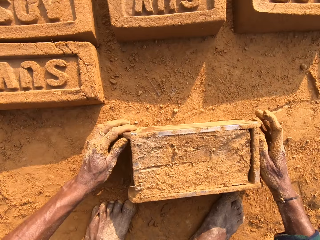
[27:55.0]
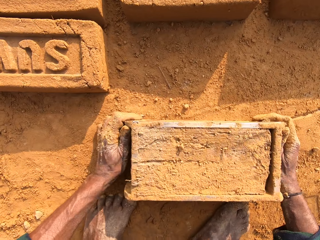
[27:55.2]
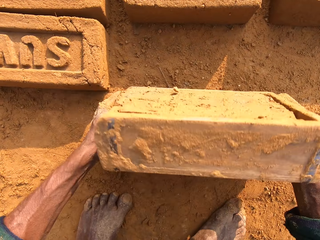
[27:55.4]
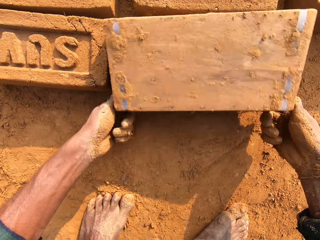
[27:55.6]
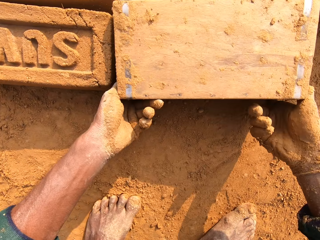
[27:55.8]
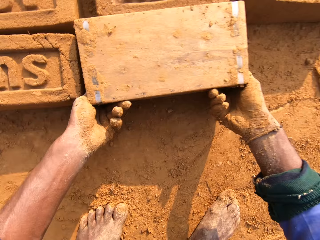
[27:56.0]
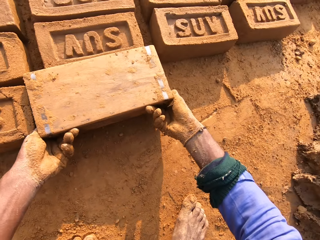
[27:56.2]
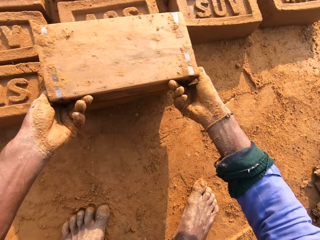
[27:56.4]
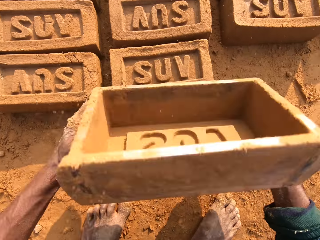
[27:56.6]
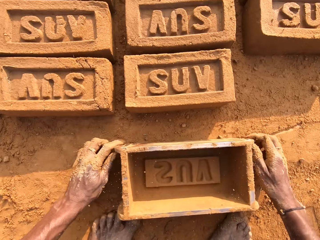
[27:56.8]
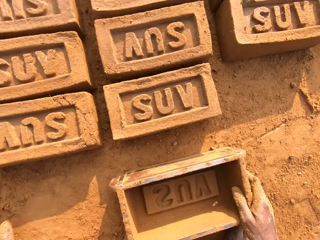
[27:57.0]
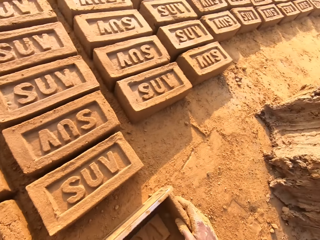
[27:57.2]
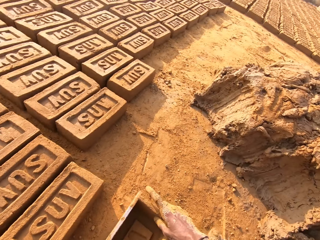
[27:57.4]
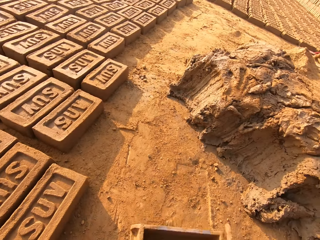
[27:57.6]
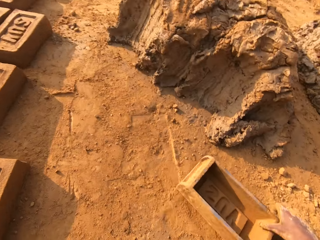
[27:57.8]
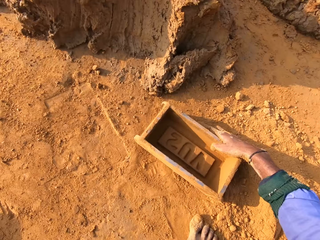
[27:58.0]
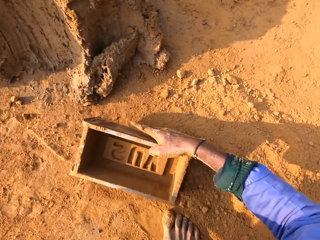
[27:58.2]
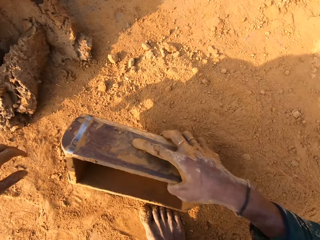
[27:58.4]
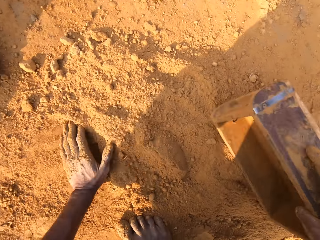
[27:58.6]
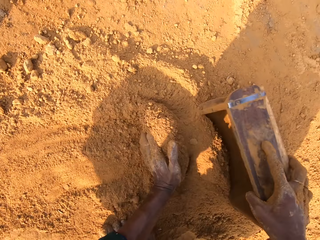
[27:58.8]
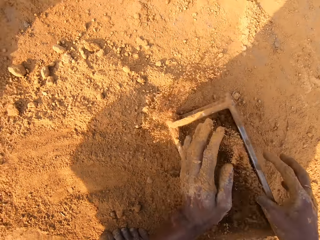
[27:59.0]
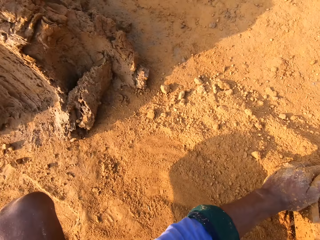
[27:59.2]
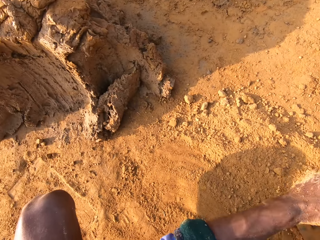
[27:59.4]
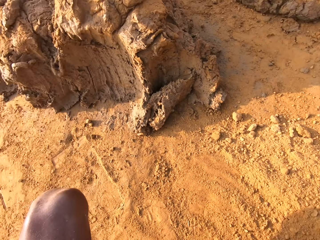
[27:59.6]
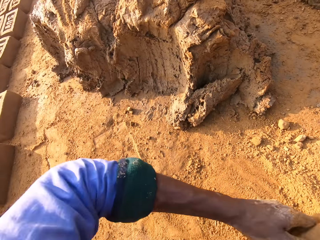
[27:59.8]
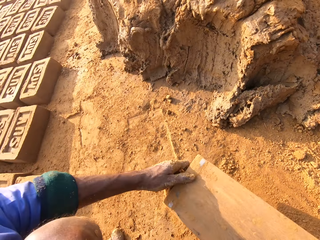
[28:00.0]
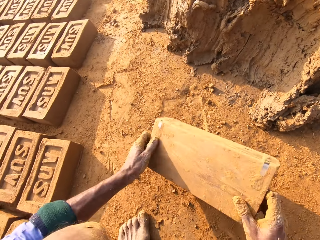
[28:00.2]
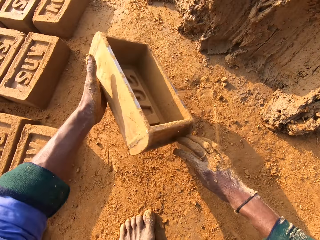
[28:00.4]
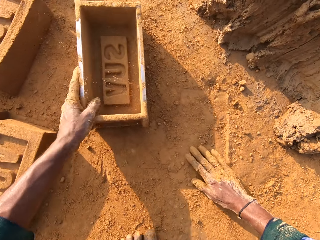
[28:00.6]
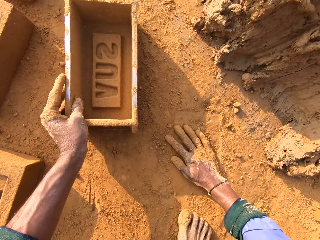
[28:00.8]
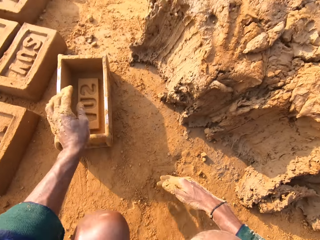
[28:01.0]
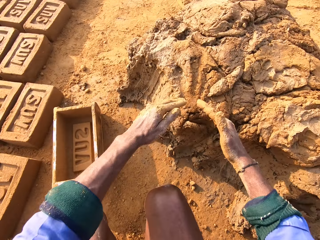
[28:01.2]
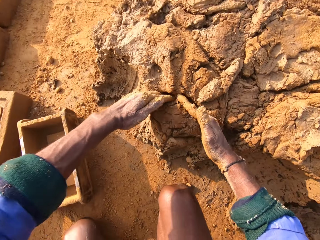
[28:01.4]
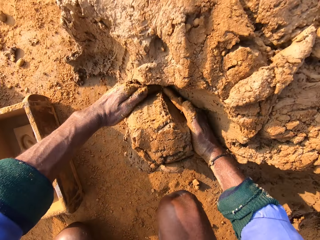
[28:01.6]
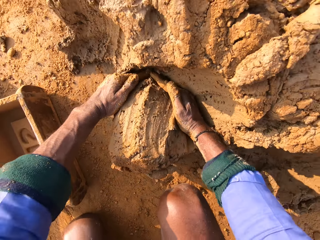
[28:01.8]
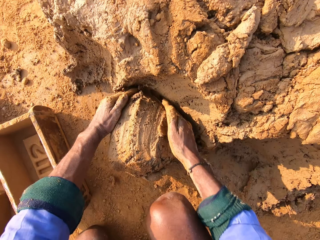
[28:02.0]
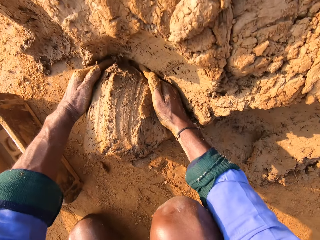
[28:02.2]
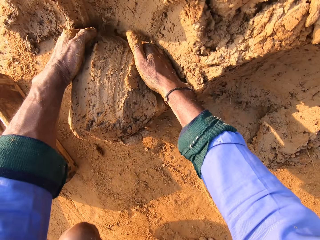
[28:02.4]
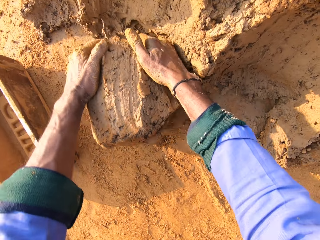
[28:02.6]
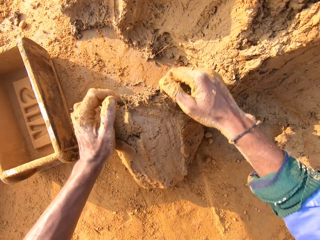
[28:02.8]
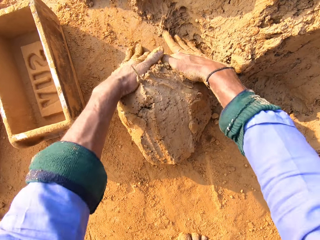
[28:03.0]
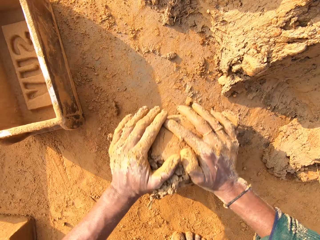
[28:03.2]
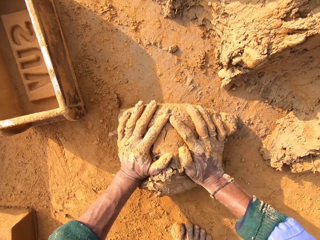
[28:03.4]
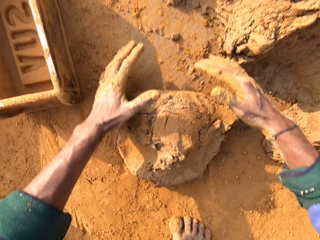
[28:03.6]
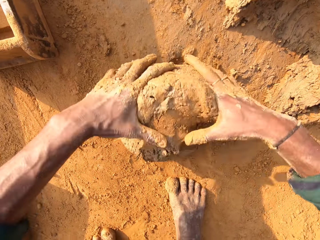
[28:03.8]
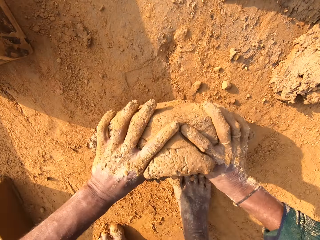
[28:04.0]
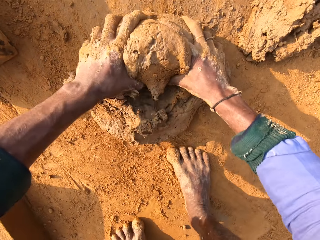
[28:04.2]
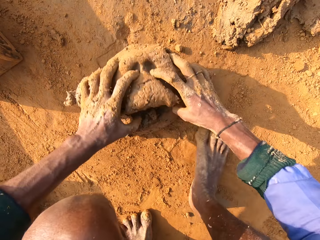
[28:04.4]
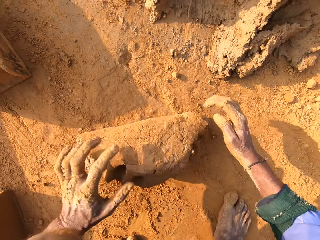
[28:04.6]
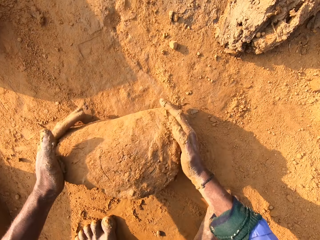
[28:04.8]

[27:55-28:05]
The camera wearer puts the brick mold on the ground. They flip the brick mold on the ground. They remove the mud brick from the brick mold. They put the brick mold on the ground. They collect soil with the brick mold. They pour the soil. They put the brick mold on the ground. They cut the mud. They scoop molding clay. They roll the mud.

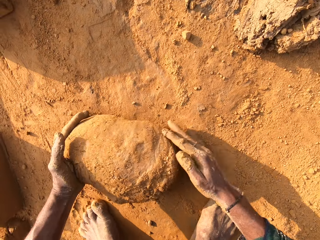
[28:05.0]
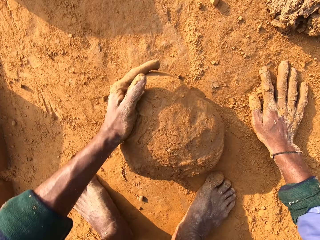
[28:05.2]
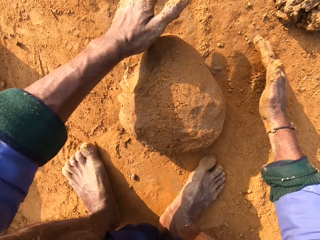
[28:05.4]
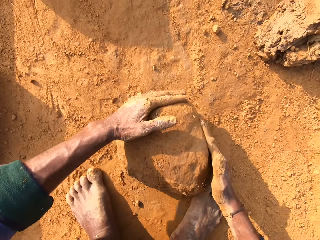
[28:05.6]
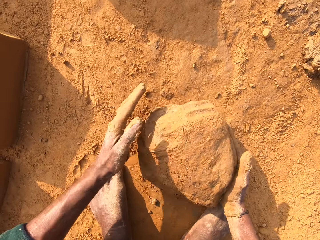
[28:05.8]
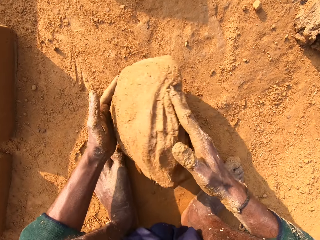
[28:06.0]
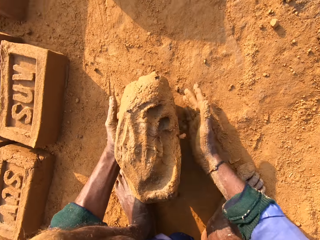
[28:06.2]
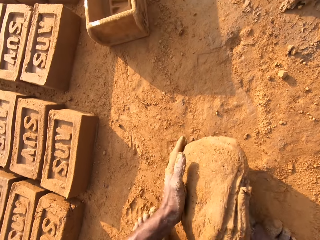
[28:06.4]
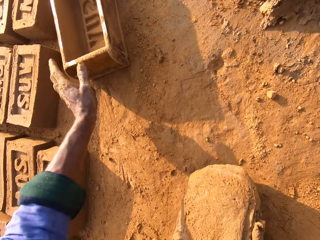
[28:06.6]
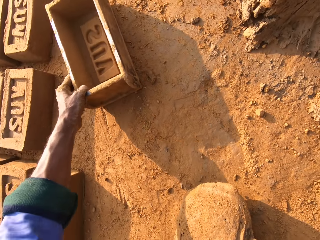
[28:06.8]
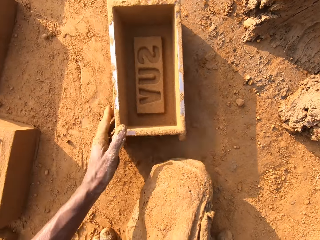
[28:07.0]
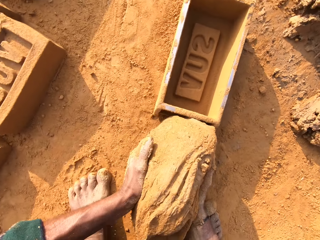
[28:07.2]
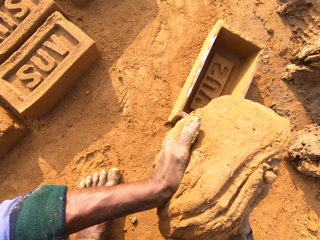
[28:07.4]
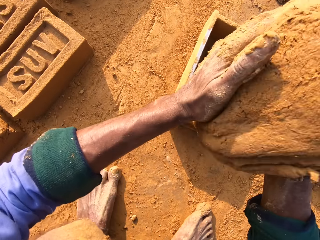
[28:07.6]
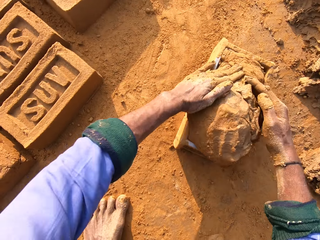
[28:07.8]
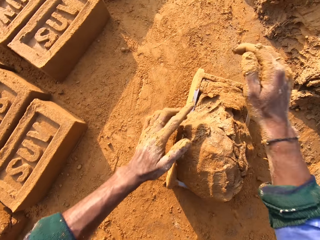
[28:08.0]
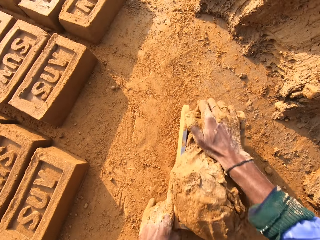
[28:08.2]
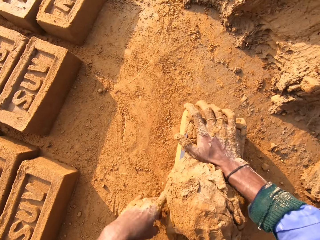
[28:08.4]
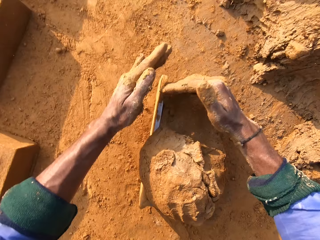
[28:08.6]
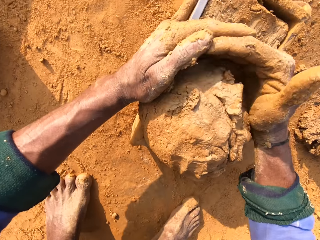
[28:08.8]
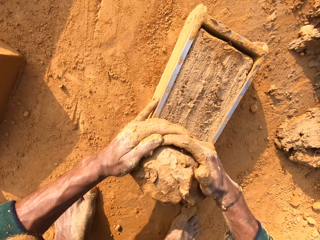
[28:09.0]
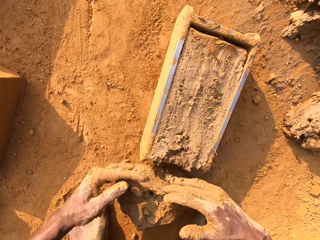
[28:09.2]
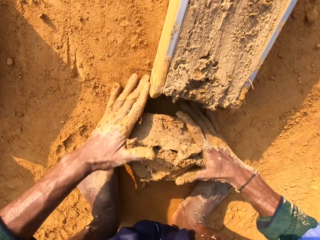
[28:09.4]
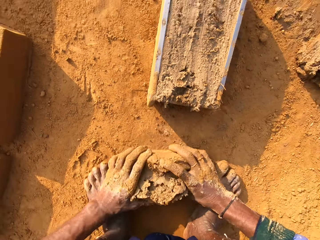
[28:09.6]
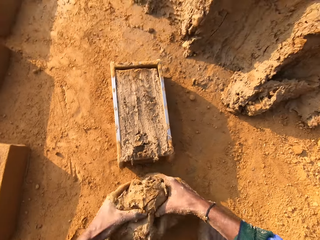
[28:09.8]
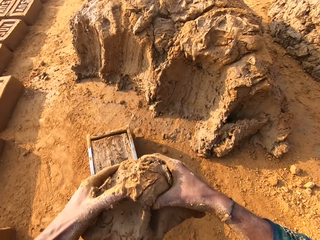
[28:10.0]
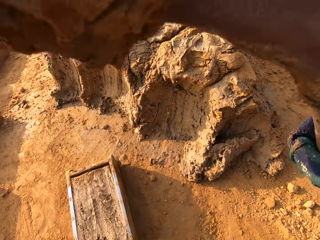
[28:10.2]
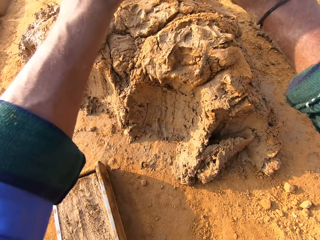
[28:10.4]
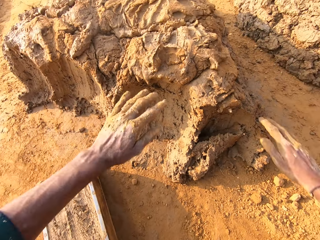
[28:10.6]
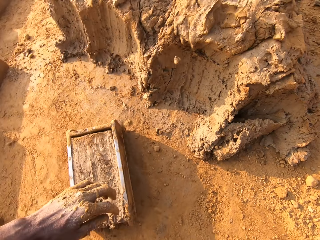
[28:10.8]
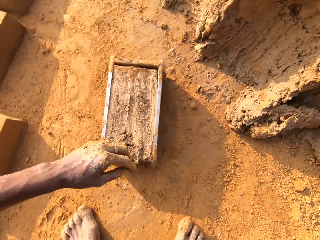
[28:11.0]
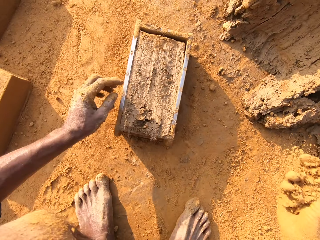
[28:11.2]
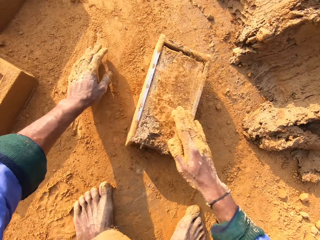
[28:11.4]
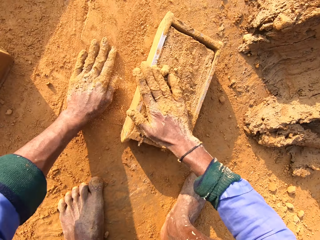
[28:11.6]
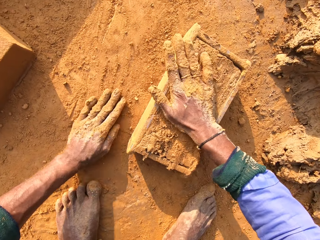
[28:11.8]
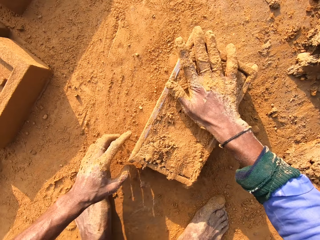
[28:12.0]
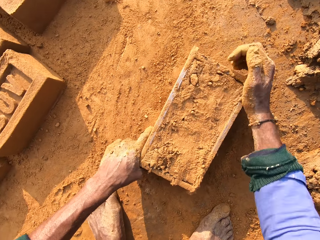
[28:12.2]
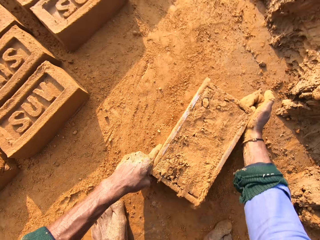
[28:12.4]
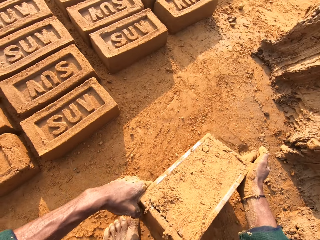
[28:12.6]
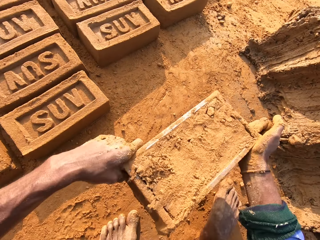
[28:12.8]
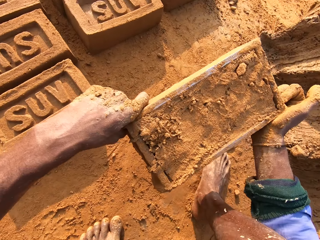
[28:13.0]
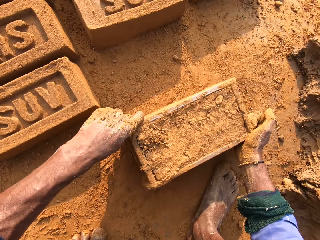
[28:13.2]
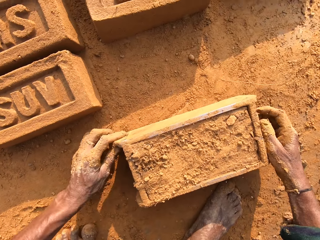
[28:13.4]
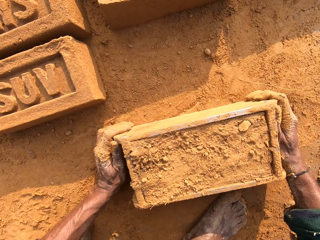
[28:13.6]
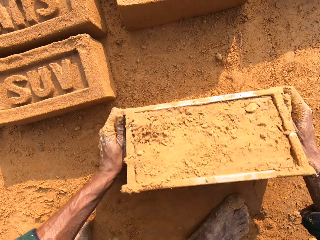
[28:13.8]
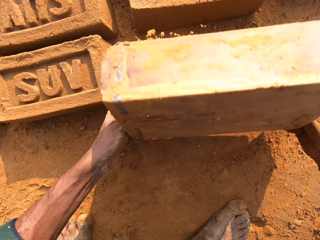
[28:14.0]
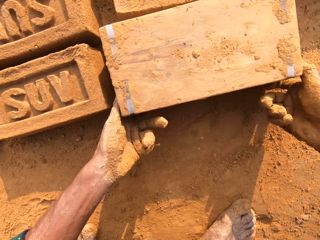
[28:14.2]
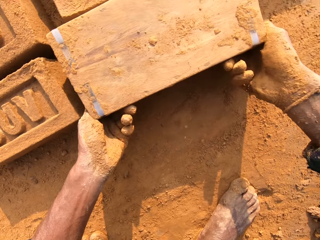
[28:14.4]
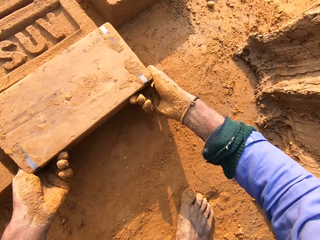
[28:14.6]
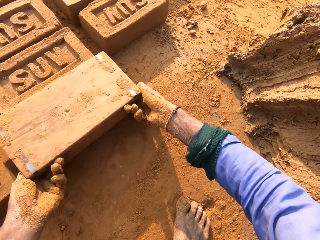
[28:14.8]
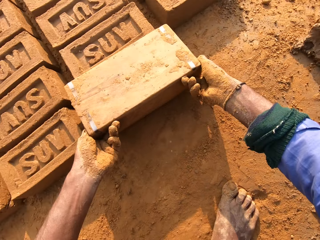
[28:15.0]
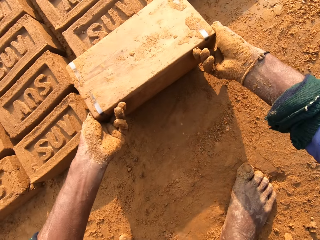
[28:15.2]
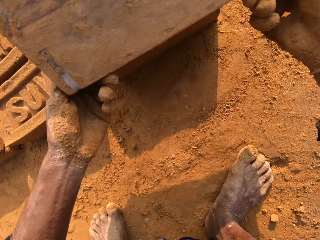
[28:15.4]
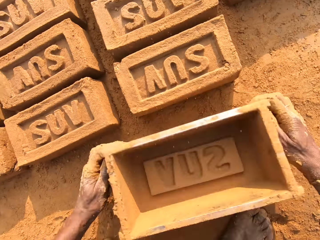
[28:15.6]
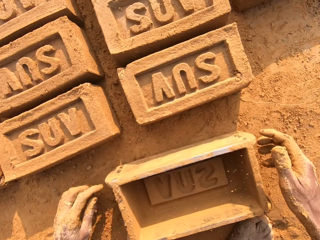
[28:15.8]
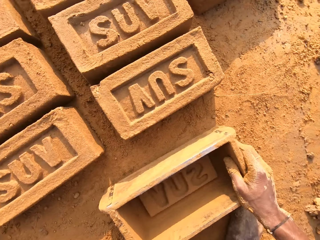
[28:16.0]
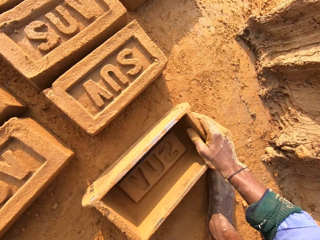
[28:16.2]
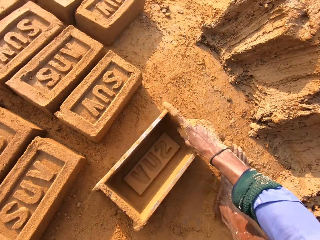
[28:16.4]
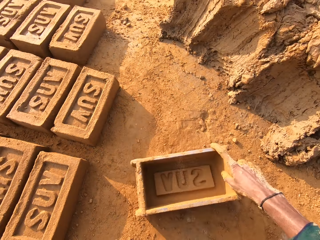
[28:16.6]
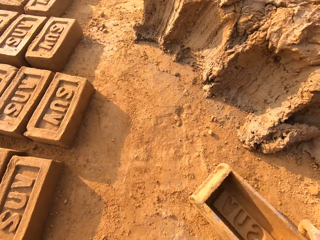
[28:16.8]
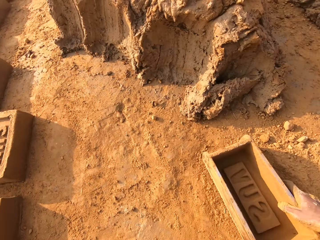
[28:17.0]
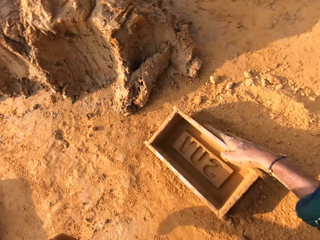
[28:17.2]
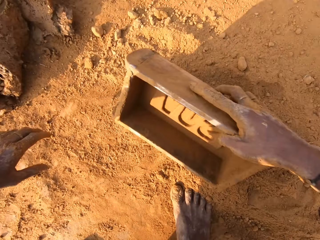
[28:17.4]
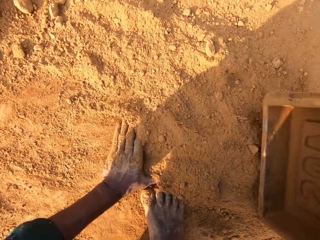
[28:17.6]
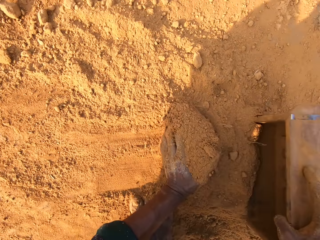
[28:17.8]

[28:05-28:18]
The camera wearer picks up the brick mold. They pull the brick mold closer. They put molding clay in the brick mold. They press the mud. They cut the mud. They remove extra molding clay from the brick mold. They pick up the mud. They throw the mud. They pick up the soil. They spread the soil on the mud. They cover the brick mold with soil. They pick up the brick mold. They put the brick mold on the ground. They flip the brick mold on the ground. They remove the mud brick from the brick mold. They put the brick mold on the ground.
